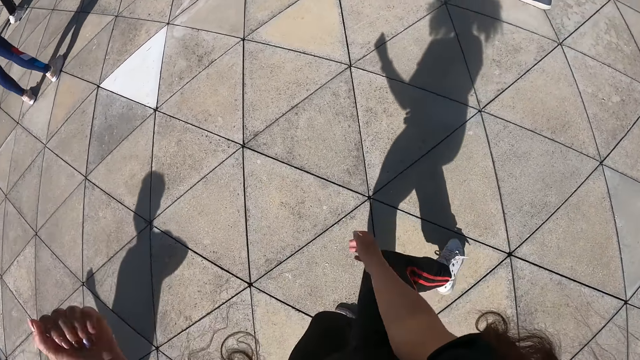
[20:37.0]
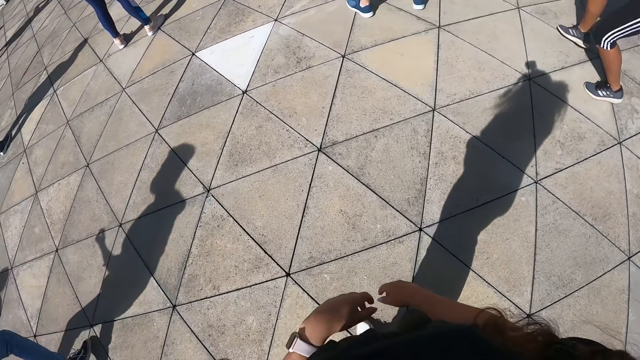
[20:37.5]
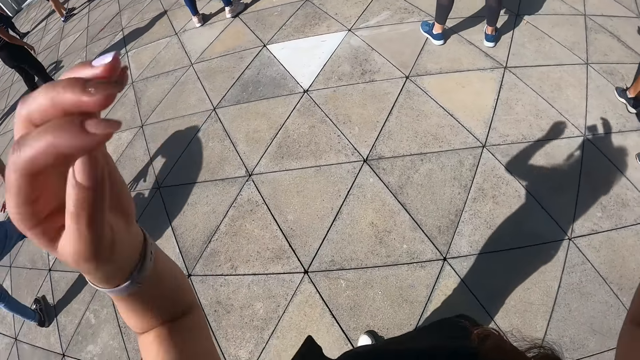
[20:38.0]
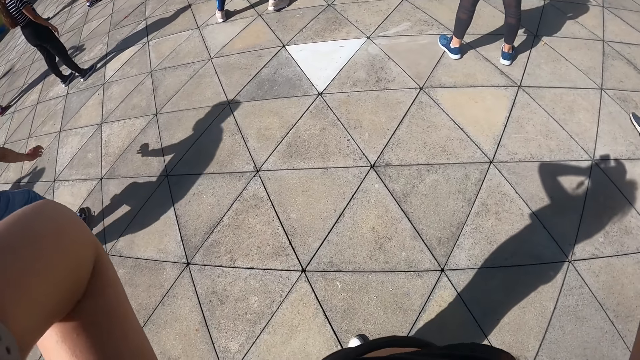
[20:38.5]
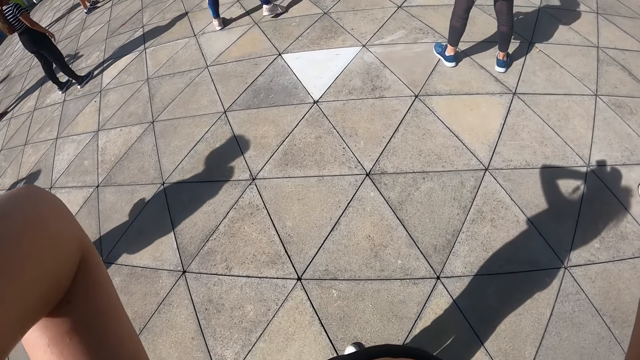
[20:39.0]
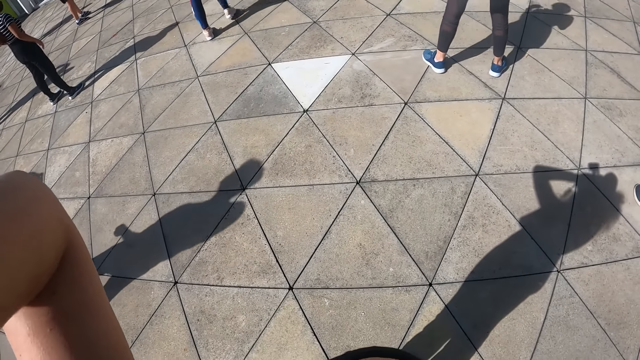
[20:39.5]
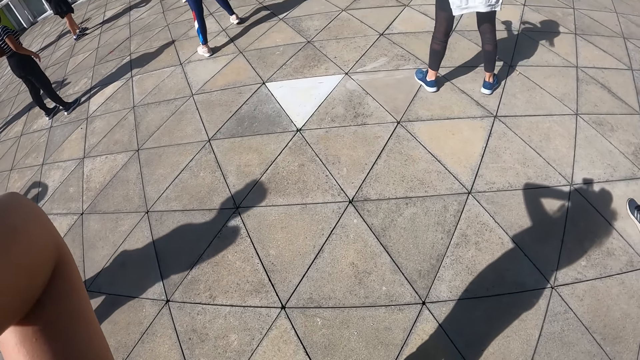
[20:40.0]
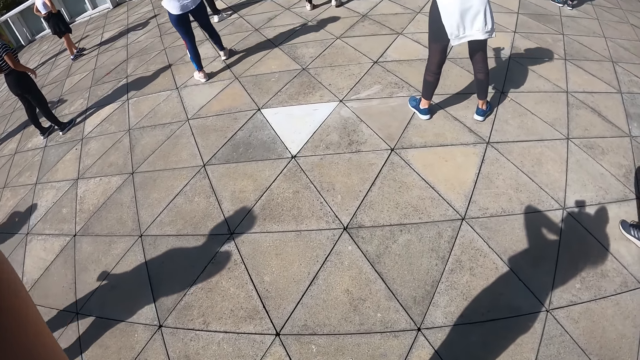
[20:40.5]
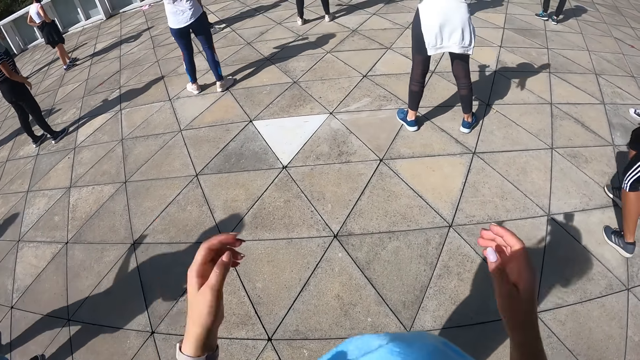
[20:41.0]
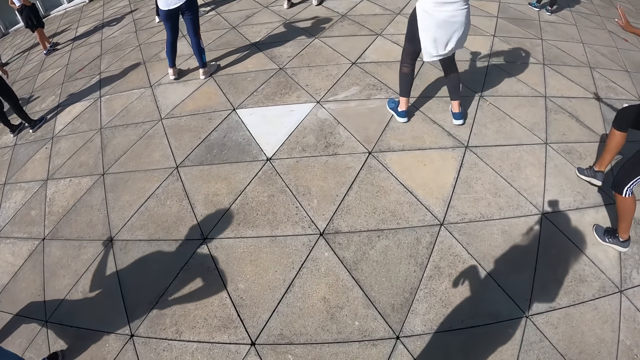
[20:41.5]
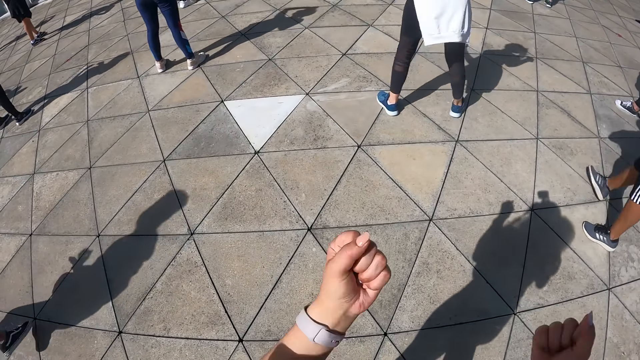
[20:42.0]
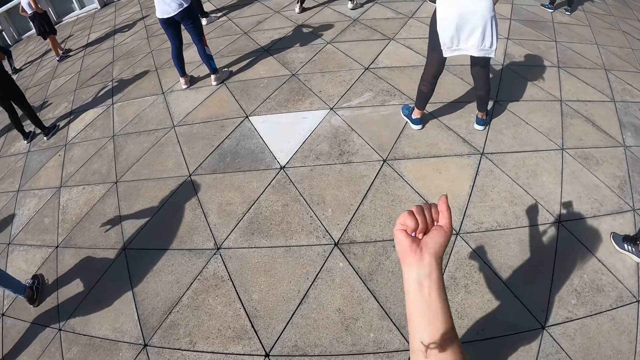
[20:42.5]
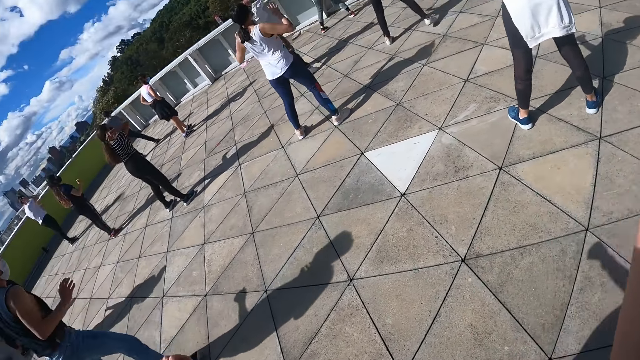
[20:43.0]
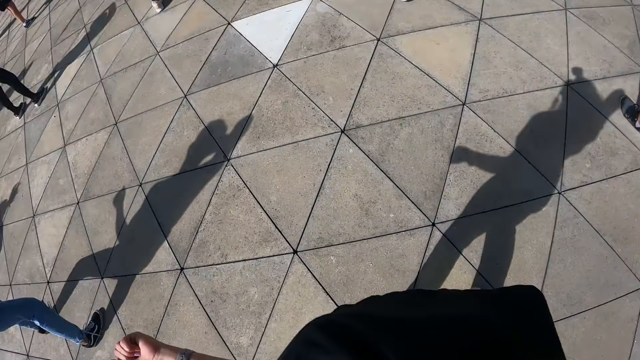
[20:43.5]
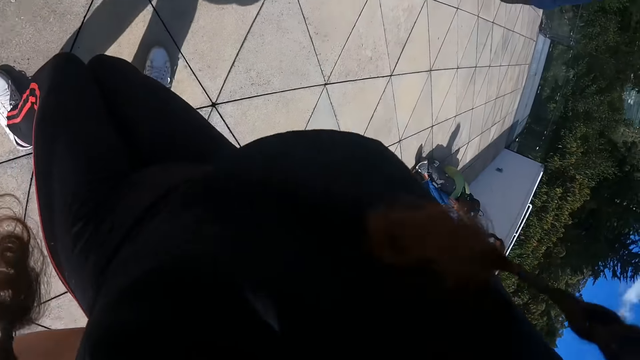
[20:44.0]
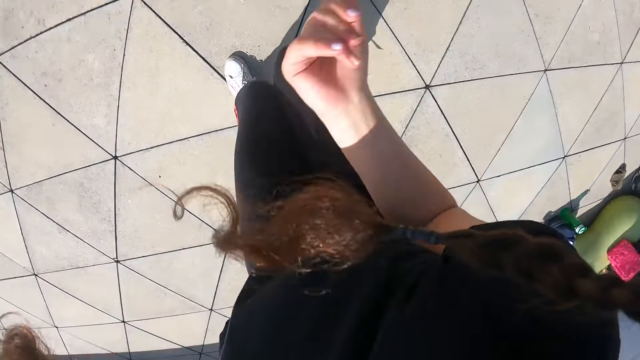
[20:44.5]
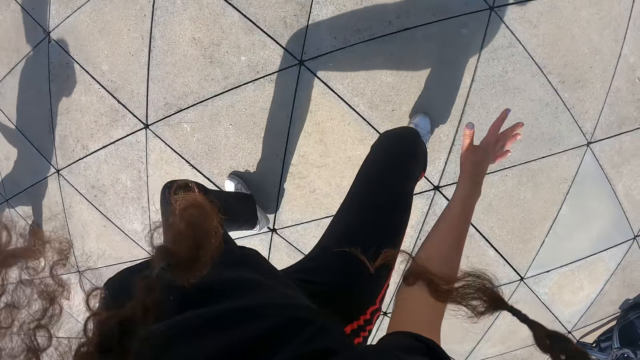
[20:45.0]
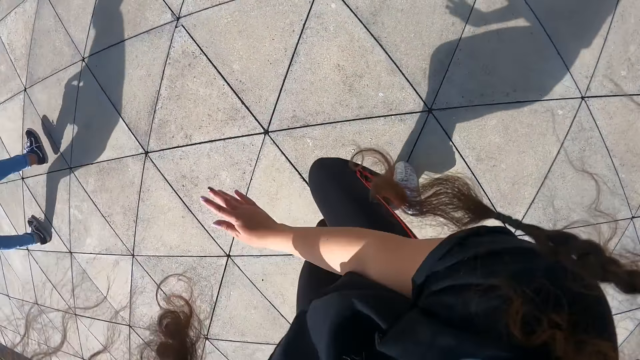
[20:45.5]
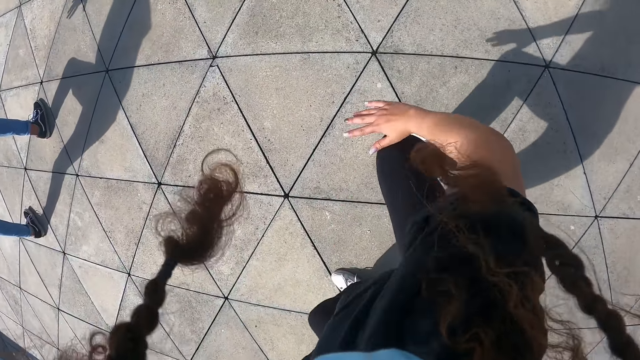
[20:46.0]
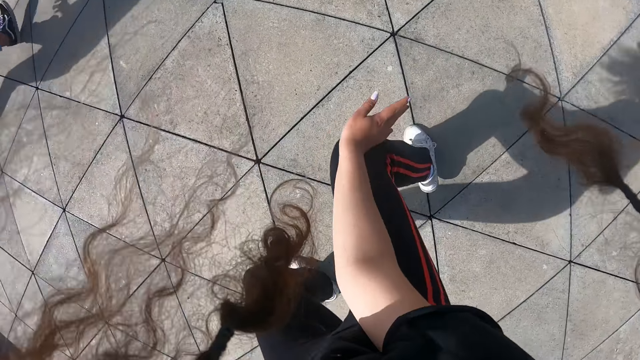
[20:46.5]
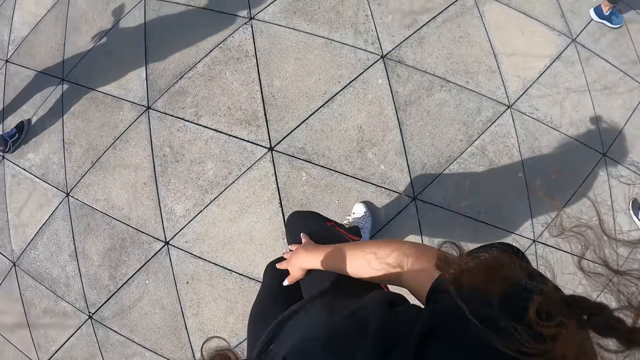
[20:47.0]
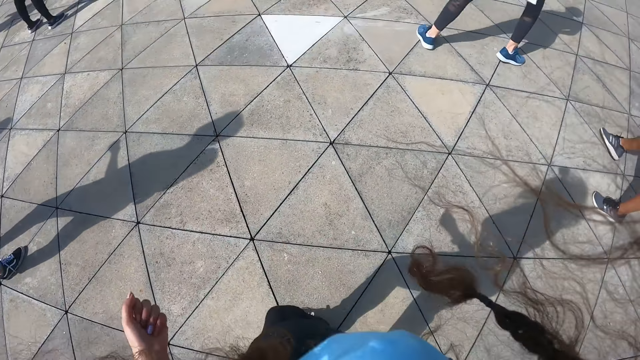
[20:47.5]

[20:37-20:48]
The camera wearer exercises on the spot in the workout area. She touches her hair with both hands. She moves both hands in the workout area. She moves her right leg. She moves her right hand.

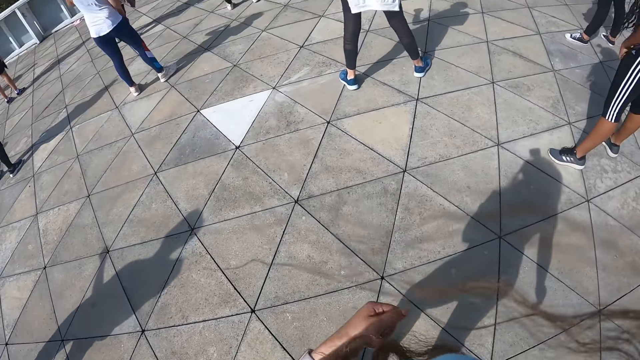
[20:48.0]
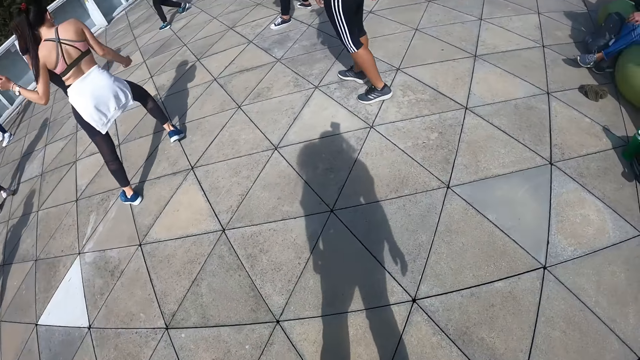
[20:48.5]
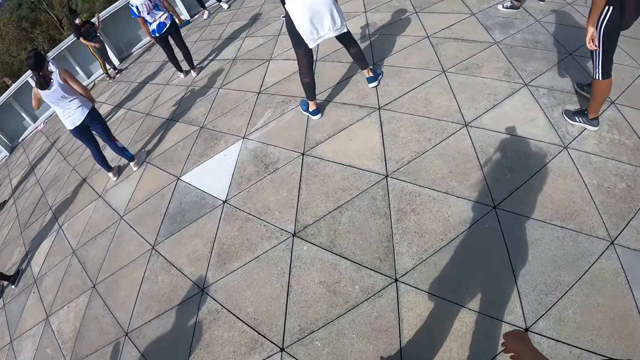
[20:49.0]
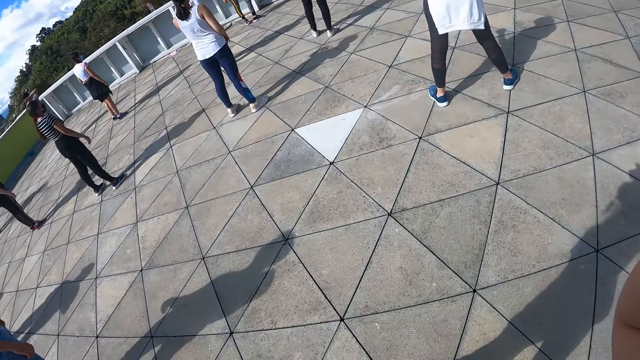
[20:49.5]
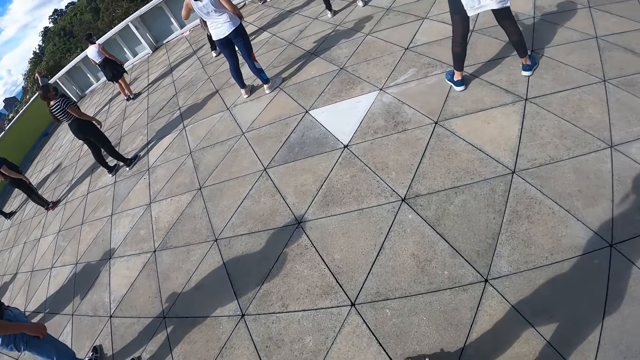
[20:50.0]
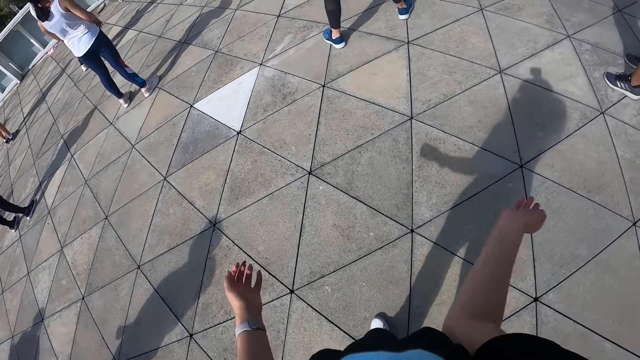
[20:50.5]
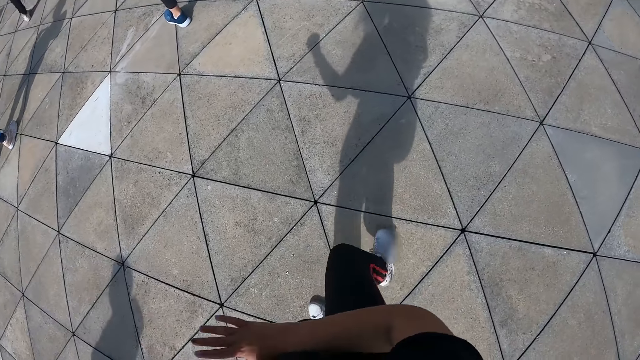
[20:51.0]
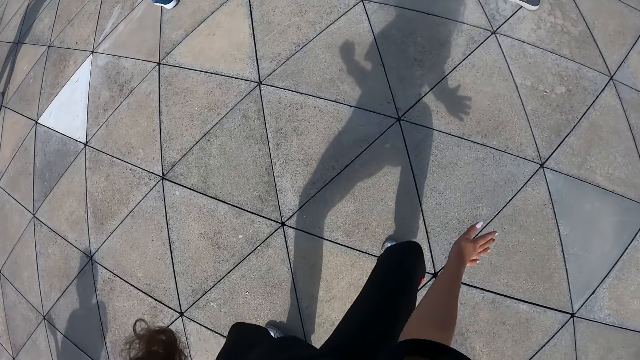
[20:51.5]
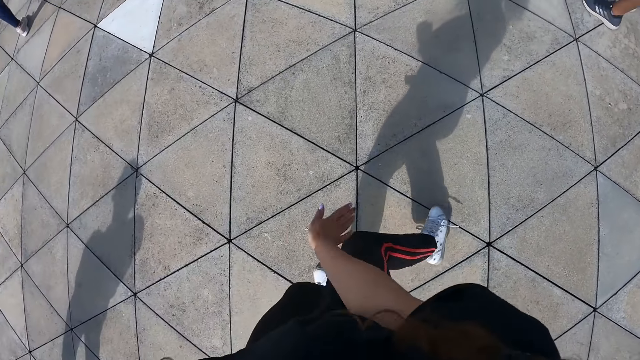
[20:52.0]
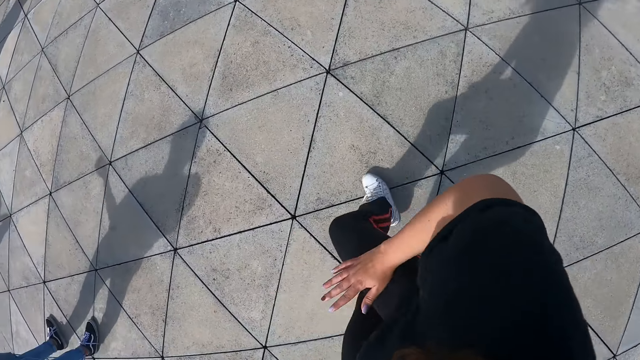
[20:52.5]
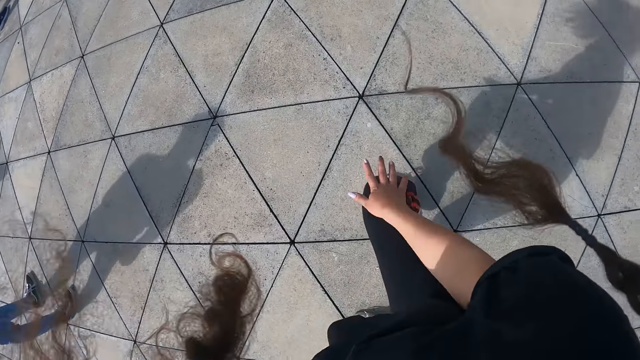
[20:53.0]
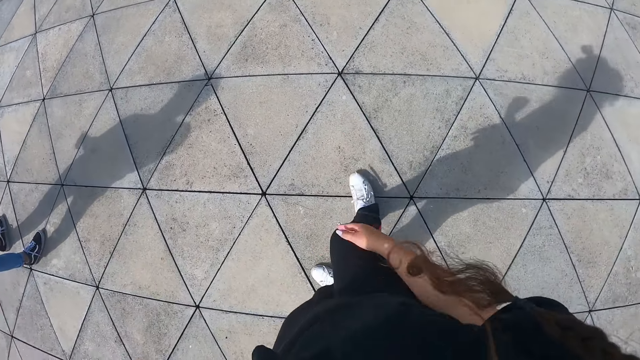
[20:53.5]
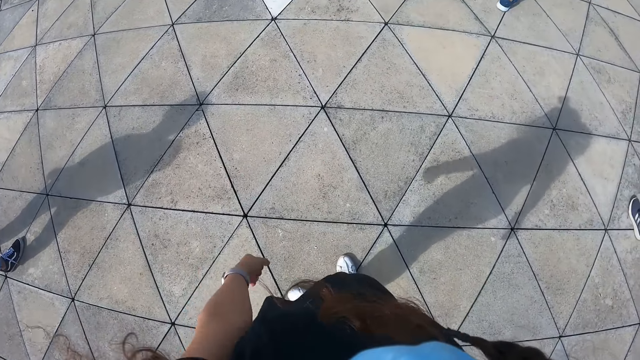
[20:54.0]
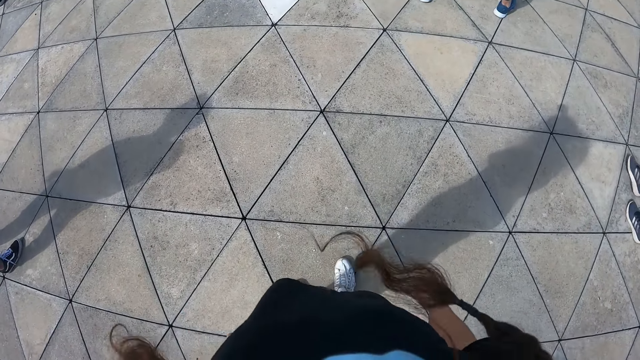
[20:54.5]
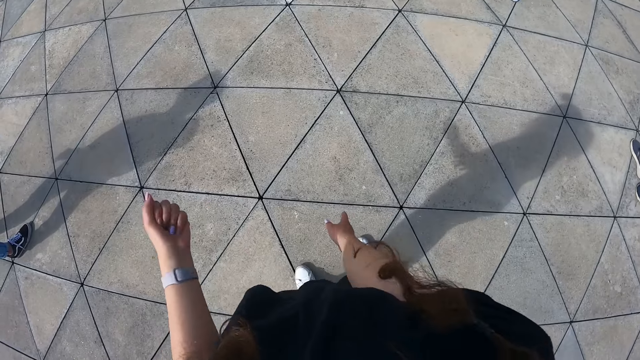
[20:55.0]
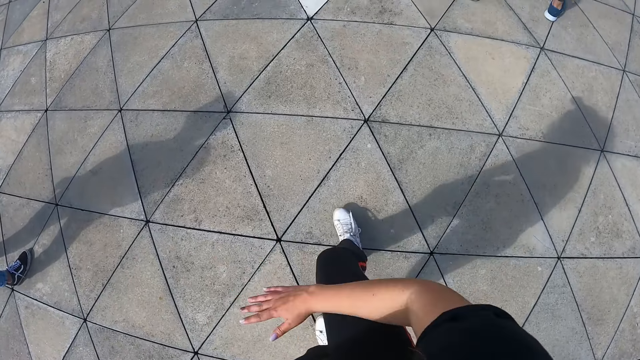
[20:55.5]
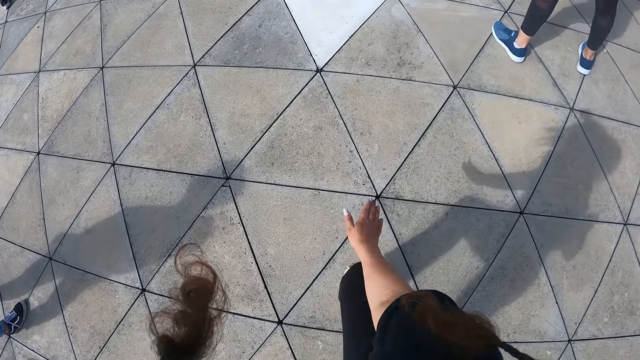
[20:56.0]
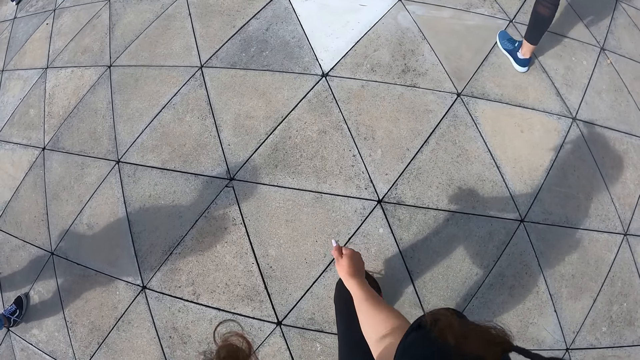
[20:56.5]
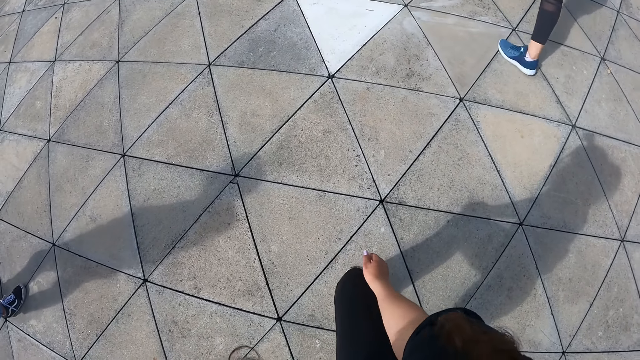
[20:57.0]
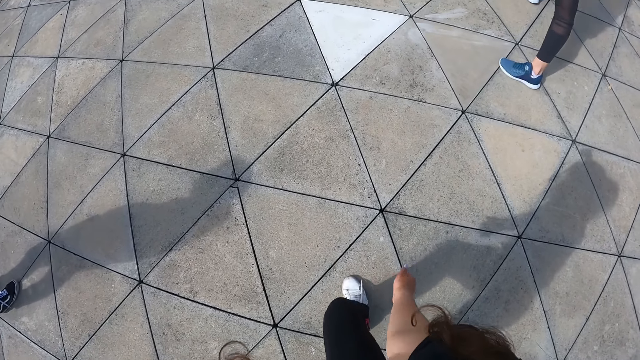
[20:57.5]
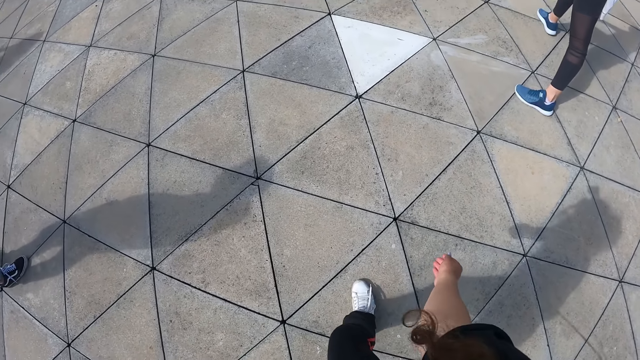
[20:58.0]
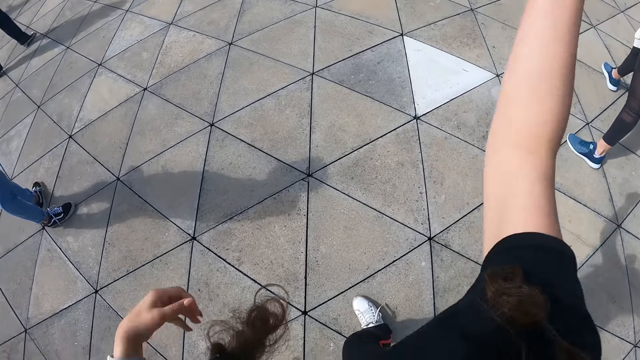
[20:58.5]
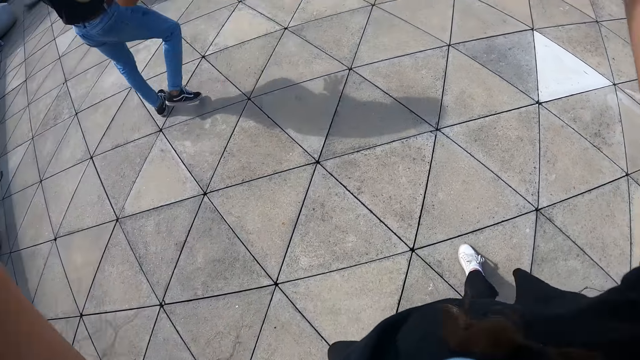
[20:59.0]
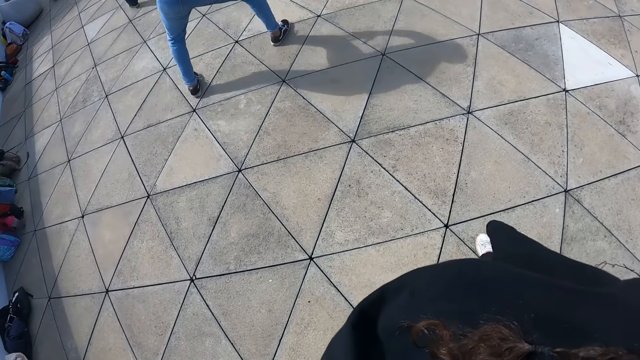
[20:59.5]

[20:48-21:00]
The camera wearer stands in the workout area. She moves her right hand, moves her right leg and exercises on the spot in the workout area. She moves her right leg. She moves her right hand. She moves both hands in the workout area.
